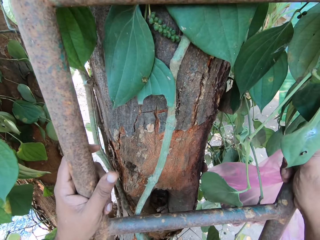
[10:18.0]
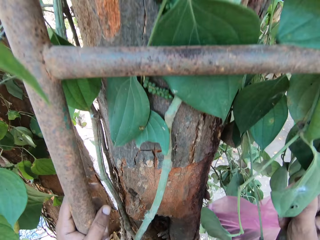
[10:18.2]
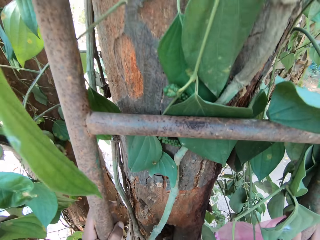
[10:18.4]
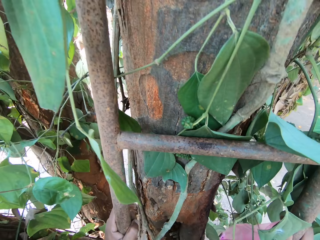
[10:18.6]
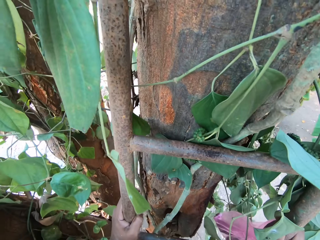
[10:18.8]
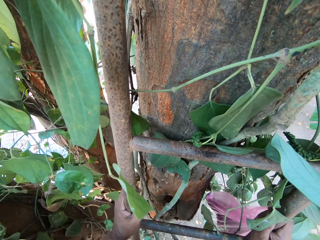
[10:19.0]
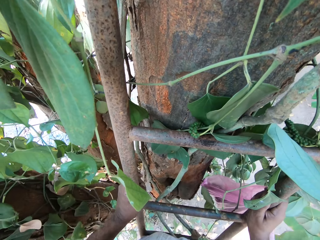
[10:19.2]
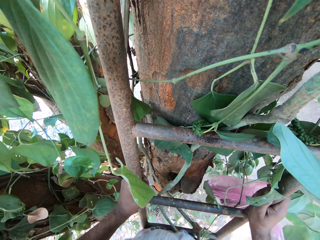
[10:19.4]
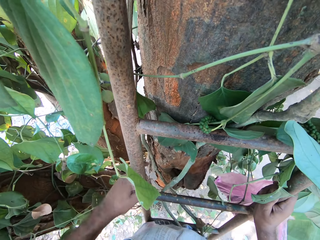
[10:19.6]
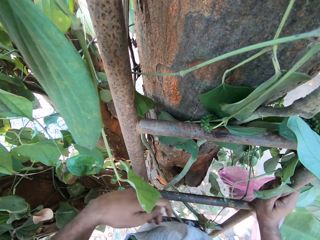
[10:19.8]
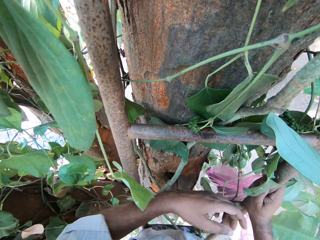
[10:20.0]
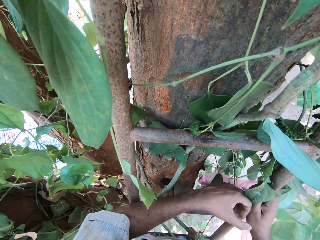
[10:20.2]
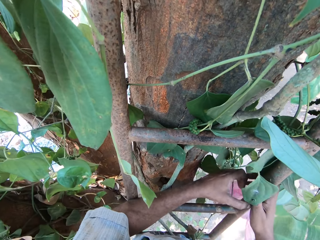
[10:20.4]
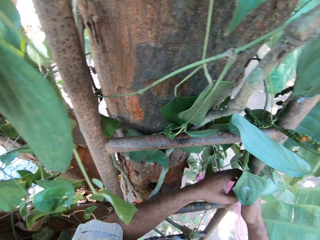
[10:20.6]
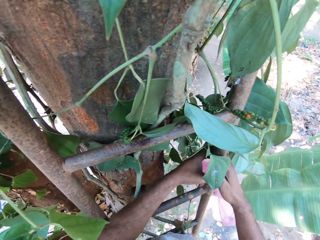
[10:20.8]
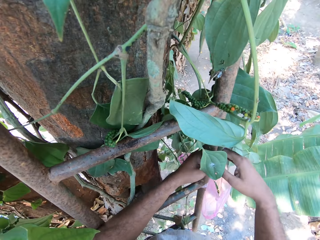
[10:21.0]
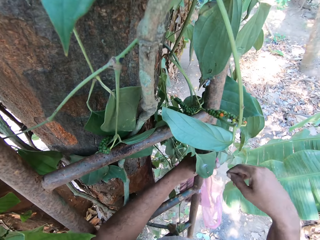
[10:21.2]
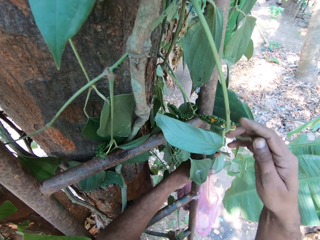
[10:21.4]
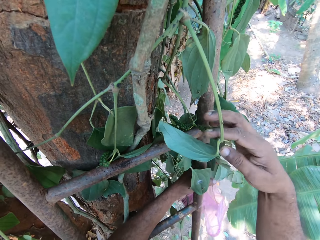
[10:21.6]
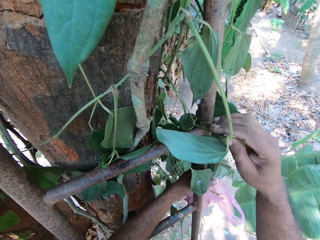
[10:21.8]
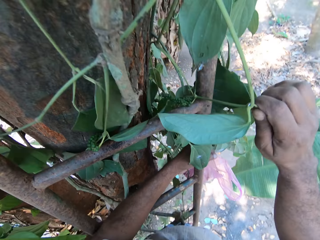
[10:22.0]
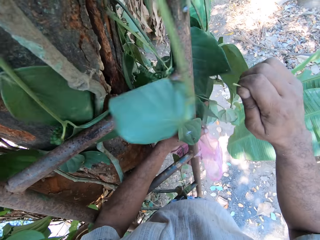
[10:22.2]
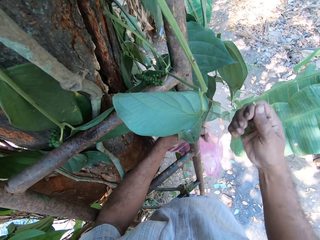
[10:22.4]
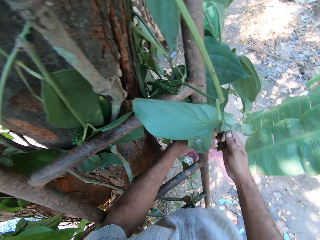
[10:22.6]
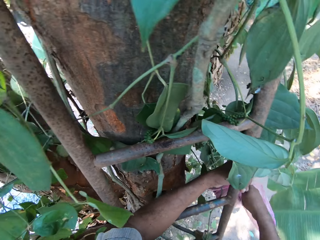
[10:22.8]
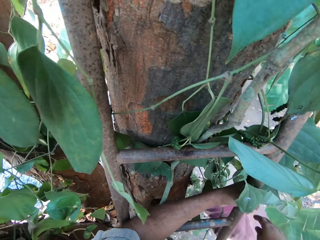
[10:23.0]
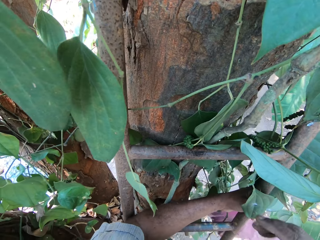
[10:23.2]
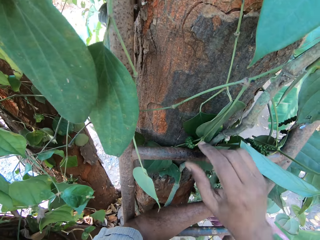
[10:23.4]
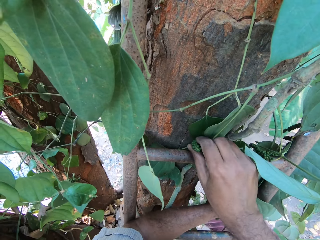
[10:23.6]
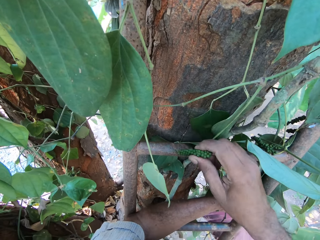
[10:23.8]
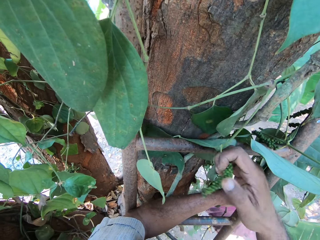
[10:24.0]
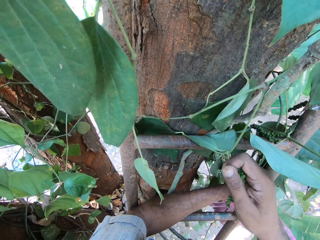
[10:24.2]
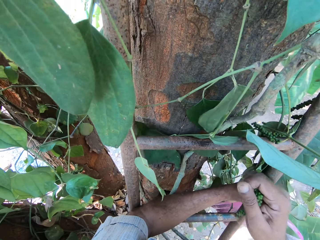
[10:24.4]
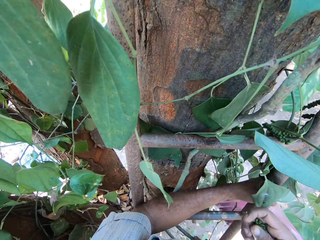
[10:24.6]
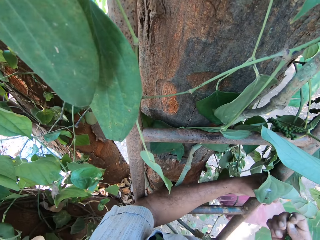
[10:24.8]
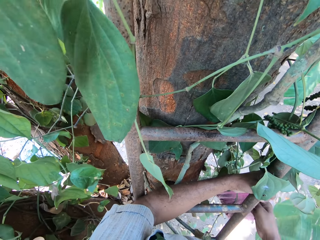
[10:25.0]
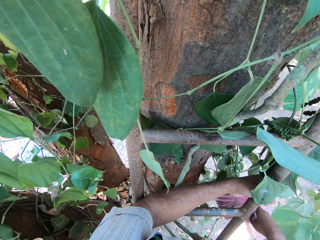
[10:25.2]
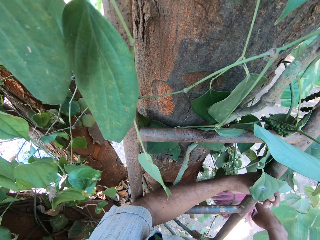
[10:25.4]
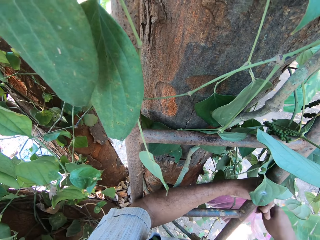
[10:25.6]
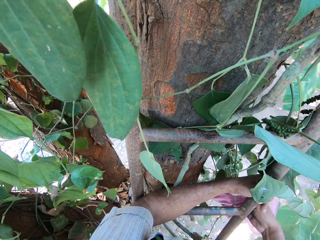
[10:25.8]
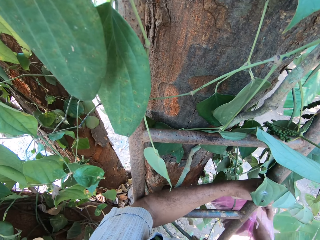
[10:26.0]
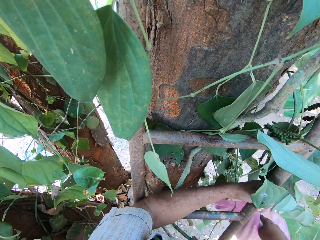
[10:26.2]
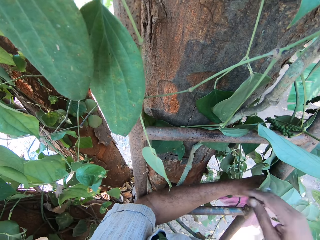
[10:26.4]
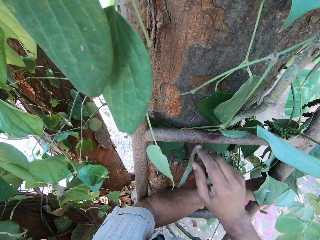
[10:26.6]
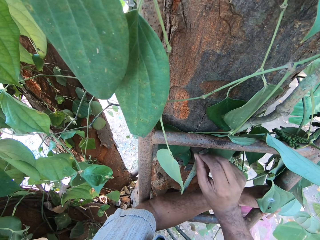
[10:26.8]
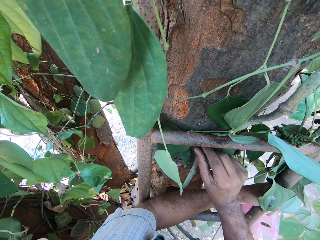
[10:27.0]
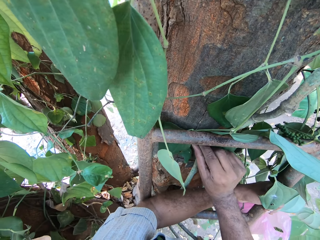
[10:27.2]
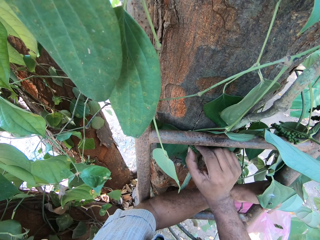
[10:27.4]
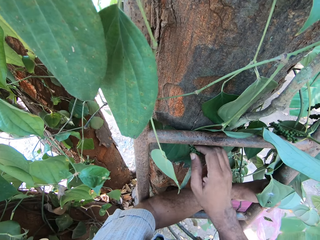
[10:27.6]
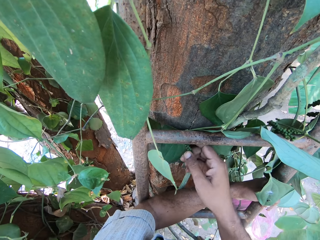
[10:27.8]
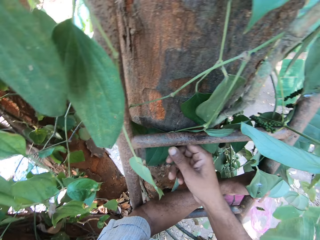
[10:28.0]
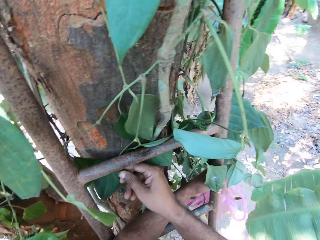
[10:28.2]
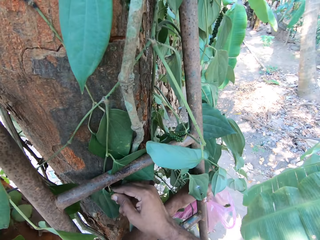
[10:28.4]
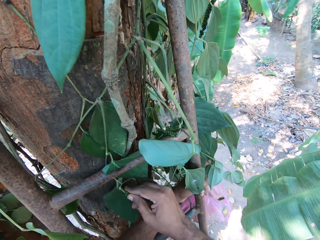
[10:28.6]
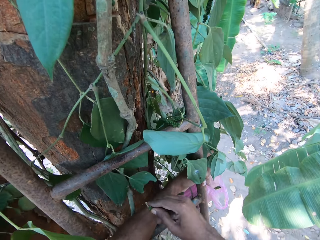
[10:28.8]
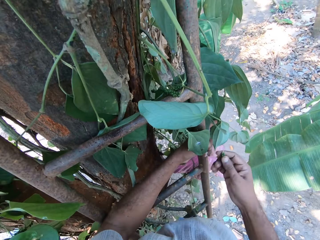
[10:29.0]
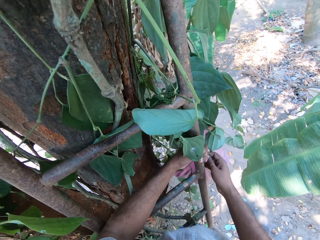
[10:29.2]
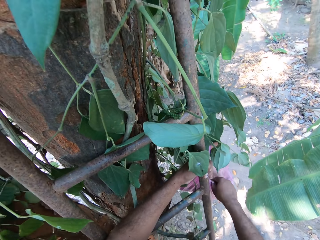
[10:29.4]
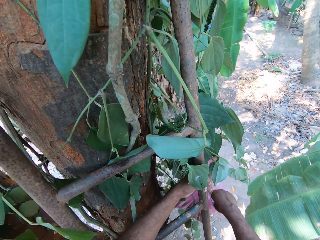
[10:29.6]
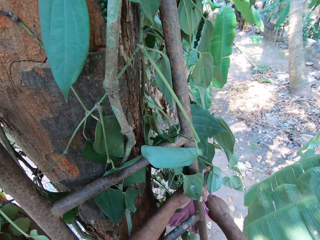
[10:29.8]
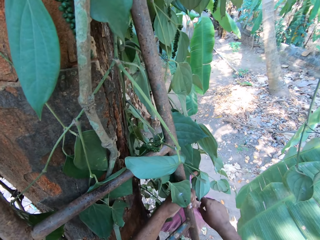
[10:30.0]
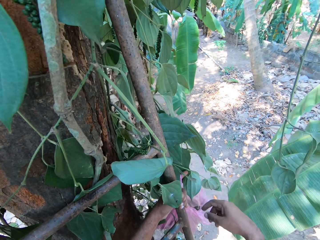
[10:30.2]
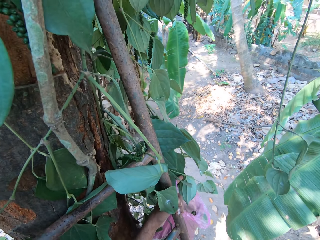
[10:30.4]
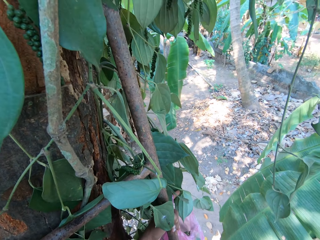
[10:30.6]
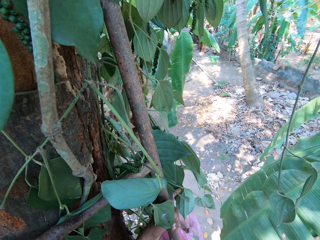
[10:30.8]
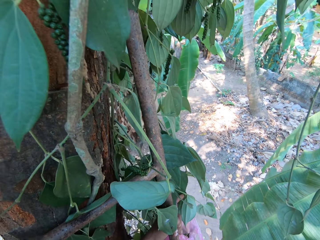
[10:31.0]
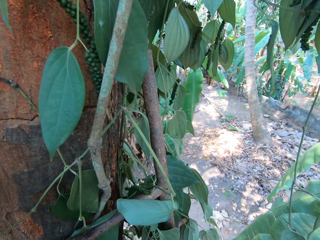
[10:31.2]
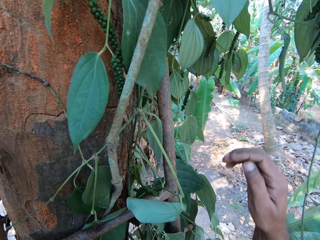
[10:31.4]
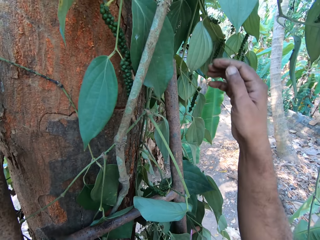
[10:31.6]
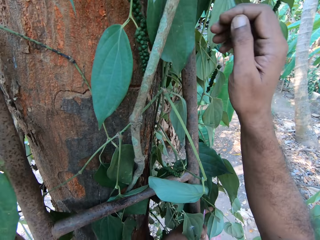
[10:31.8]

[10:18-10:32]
The camera wearer climbs a ladder with both hands. He passes the plastic bag from his right hand to his left hand. He cuts a leaf from the tree with his right hand. He places the leaf in his right hand into the plastic bag or paper in his left hand. He cuts a leaf from the tree with his right hand. He places the leaf in his right hand into the plastic bag in his left hand. He cuts a leaf from the tree with his right hand. He places the leaf in his right hand into the plastic bag in his left hand.

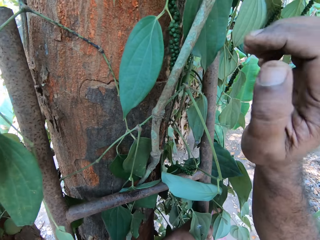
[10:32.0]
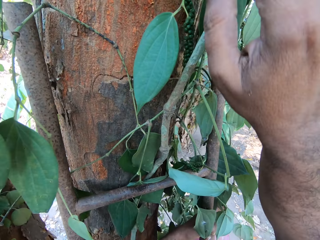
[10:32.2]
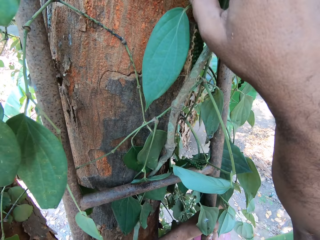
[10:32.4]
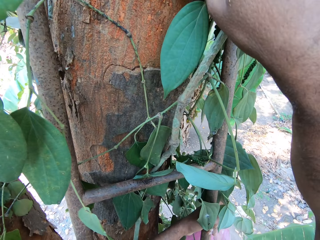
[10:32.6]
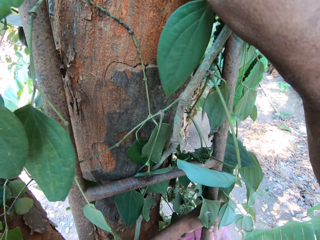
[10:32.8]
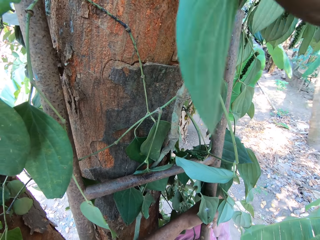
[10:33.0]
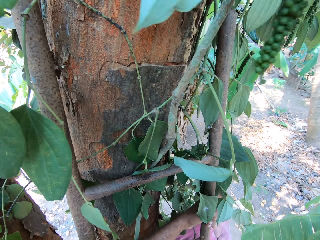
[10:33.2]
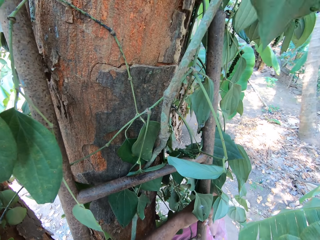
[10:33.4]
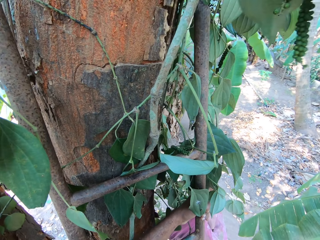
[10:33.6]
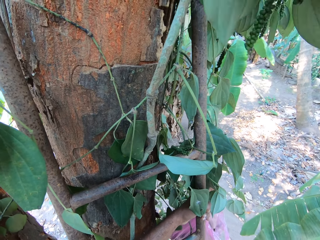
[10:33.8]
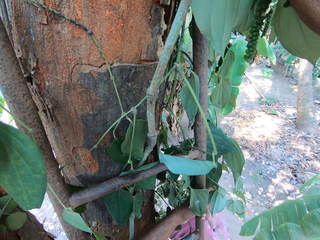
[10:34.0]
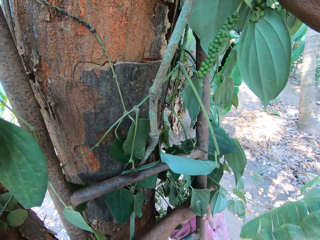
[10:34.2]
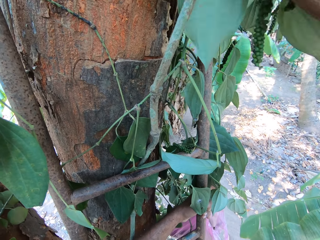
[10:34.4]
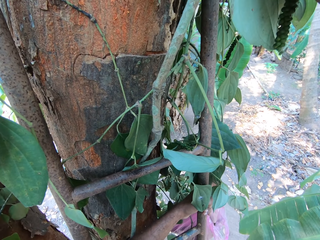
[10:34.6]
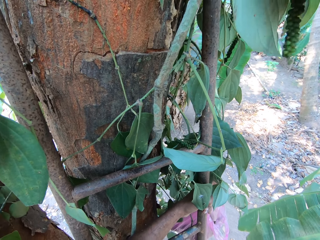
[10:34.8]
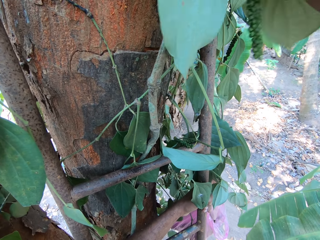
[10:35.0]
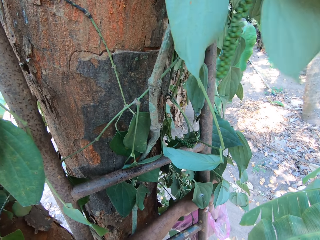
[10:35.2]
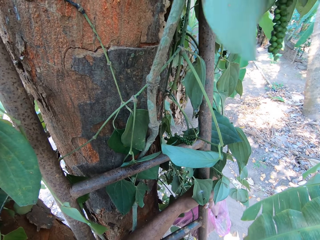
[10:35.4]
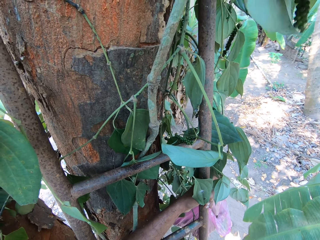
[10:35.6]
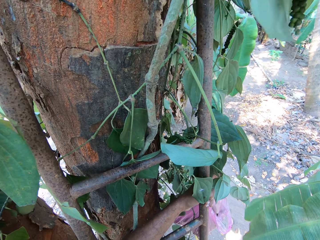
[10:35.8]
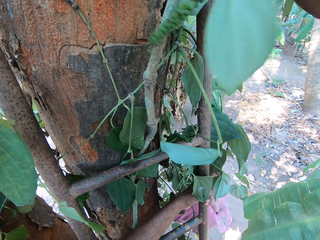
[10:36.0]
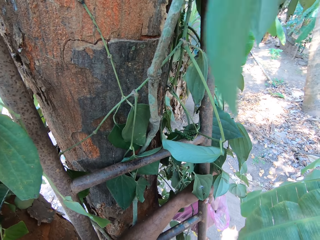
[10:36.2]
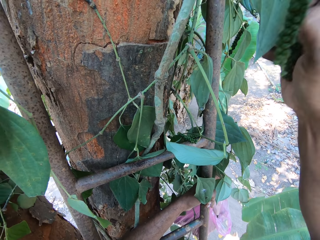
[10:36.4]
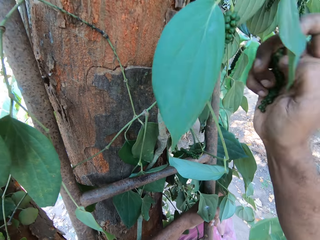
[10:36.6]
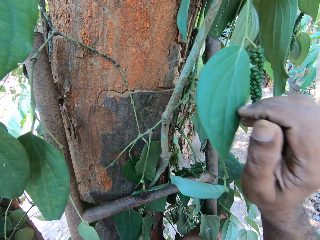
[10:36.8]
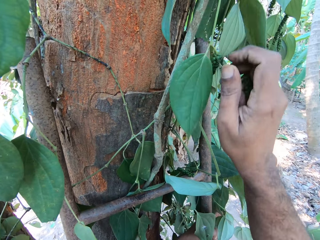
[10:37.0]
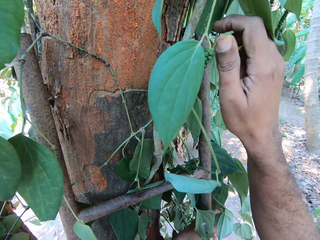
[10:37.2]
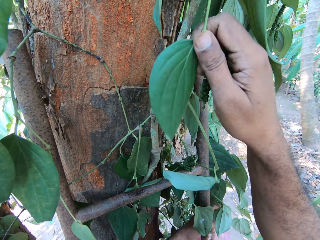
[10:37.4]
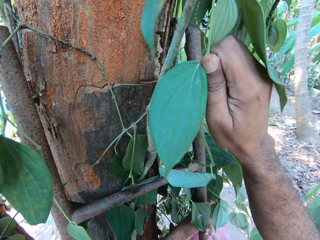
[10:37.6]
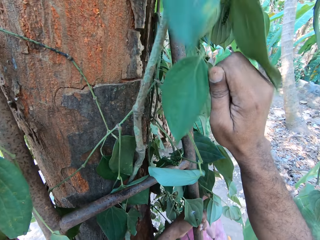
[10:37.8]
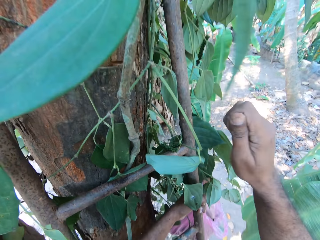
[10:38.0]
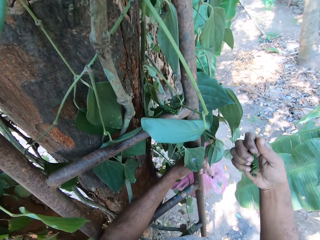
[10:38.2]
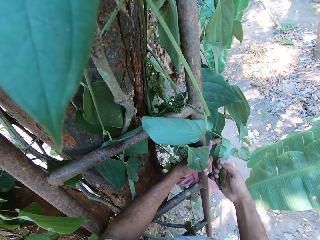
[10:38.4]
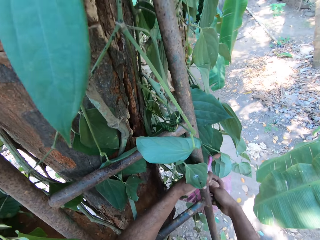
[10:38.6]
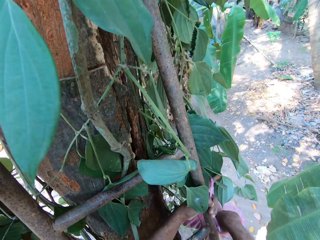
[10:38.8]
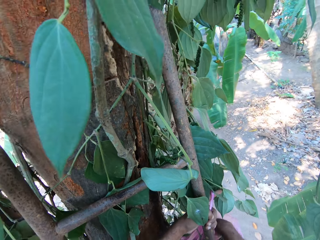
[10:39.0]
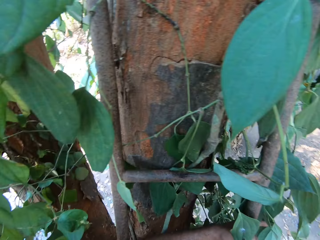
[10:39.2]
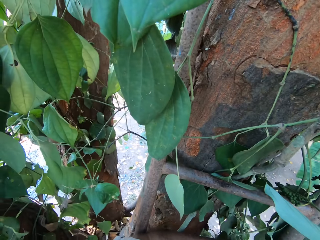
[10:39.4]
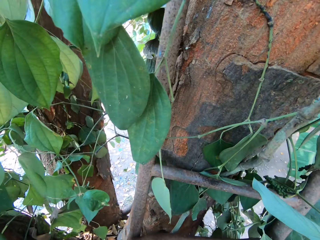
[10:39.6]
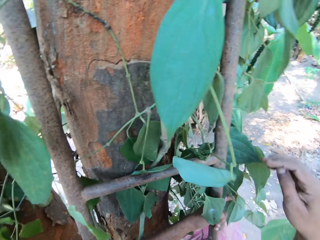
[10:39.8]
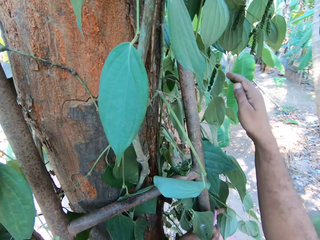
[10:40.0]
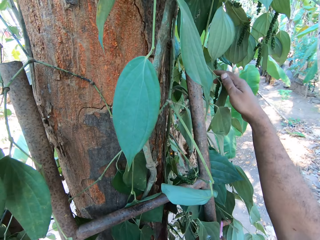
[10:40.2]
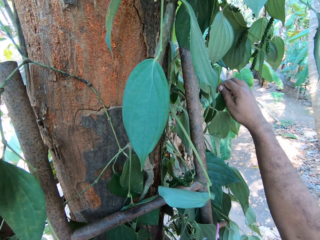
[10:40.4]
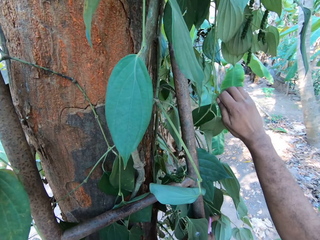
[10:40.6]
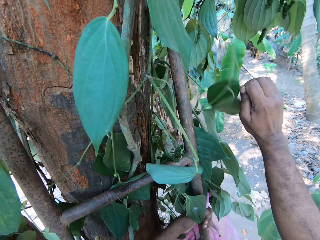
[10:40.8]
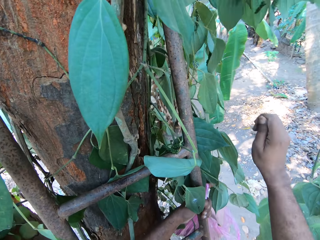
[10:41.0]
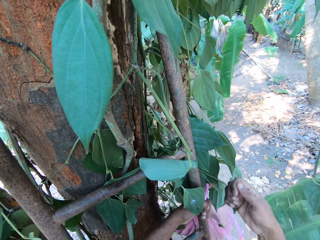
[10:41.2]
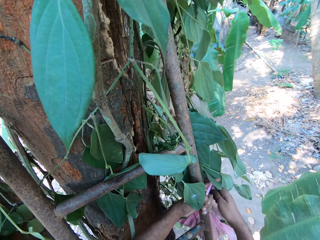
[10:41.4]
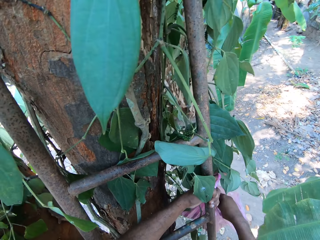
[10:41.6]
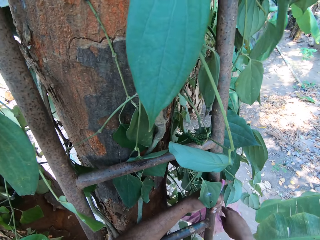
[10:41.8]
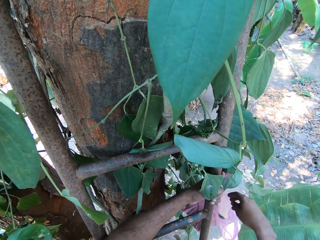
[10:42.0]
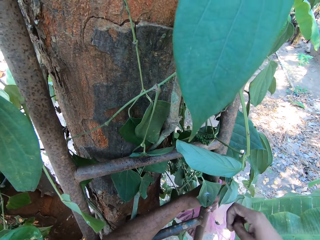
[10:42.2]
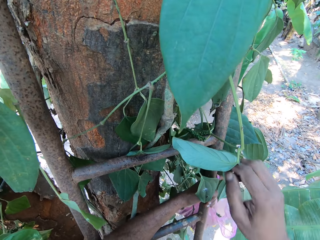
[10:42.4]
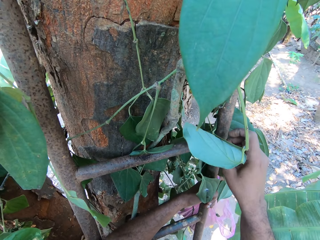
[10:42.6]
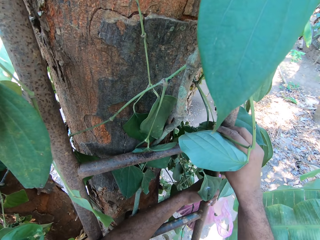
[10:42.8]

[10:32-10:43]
The camera wearer cuts a leaf from the tree with his right hand. He places the leaf in his right hand into the plastic bag or paper in his left hand. He looks around. He cuts a leaf from the tree with his right hand. He places the leaf in his right hand into the plastic bag in his left hand.
